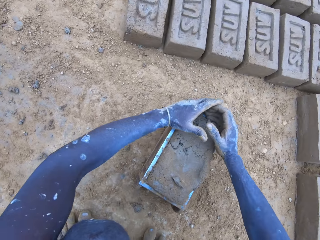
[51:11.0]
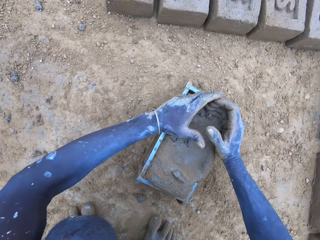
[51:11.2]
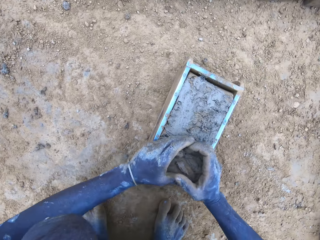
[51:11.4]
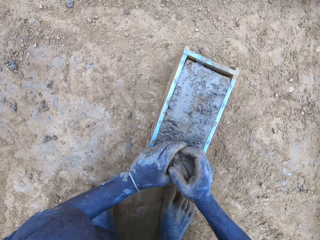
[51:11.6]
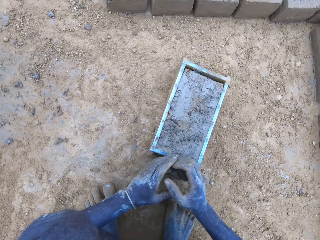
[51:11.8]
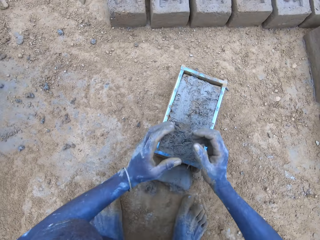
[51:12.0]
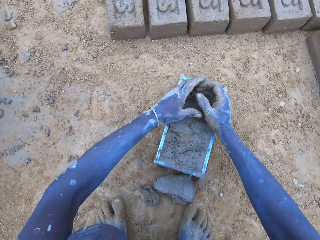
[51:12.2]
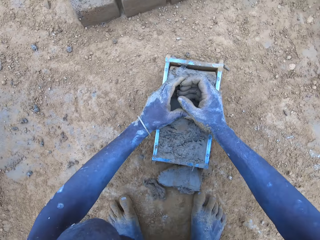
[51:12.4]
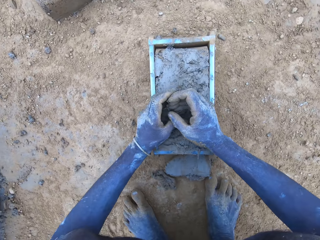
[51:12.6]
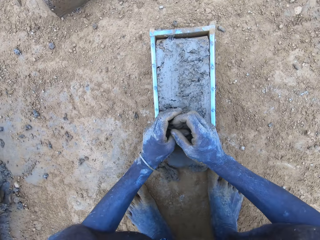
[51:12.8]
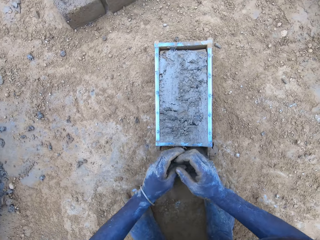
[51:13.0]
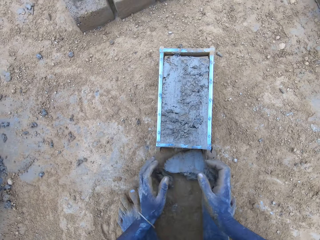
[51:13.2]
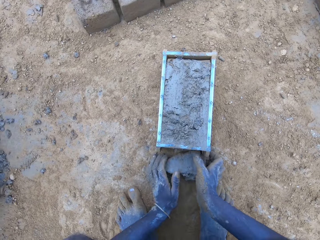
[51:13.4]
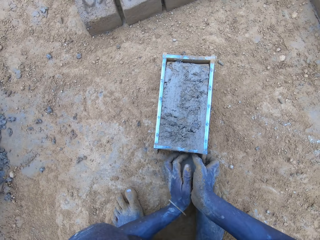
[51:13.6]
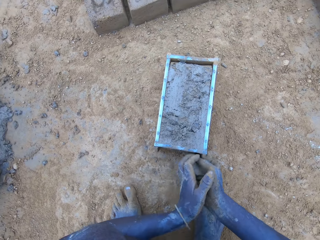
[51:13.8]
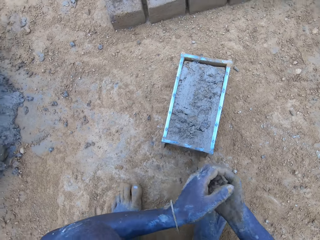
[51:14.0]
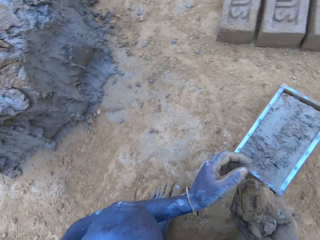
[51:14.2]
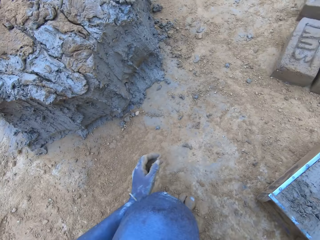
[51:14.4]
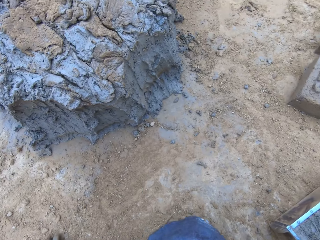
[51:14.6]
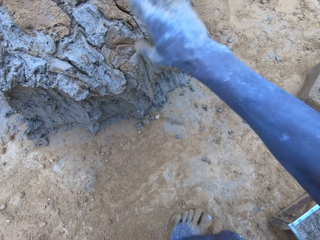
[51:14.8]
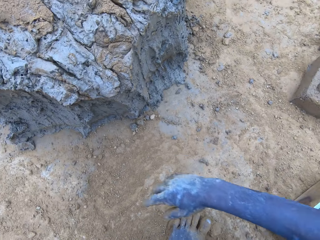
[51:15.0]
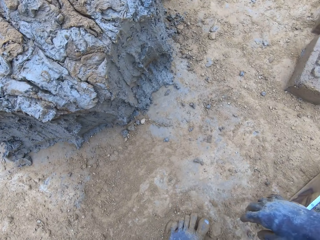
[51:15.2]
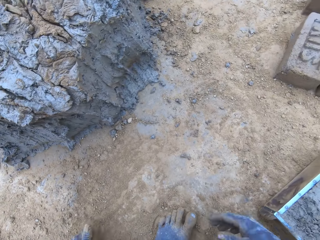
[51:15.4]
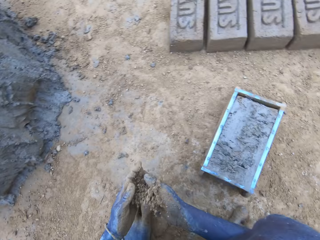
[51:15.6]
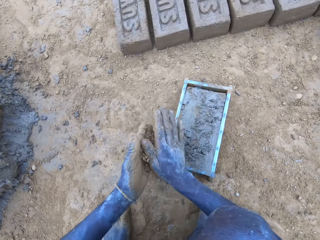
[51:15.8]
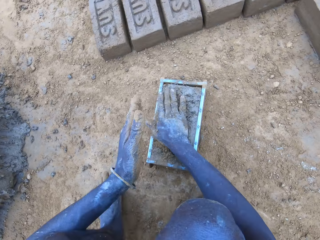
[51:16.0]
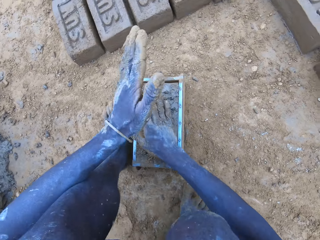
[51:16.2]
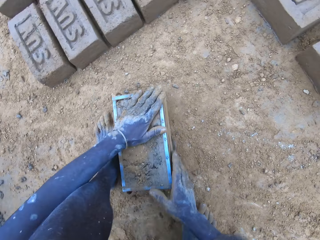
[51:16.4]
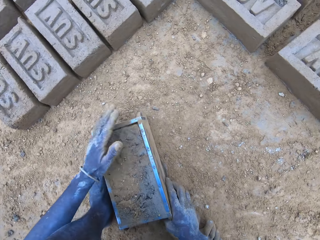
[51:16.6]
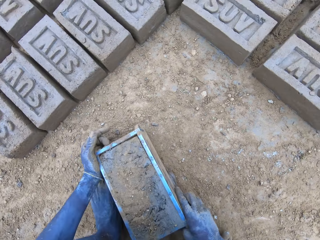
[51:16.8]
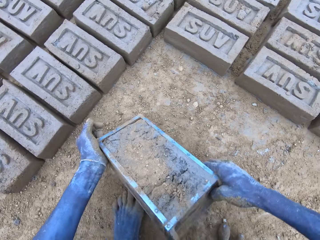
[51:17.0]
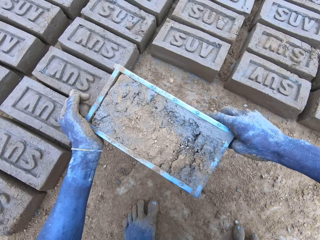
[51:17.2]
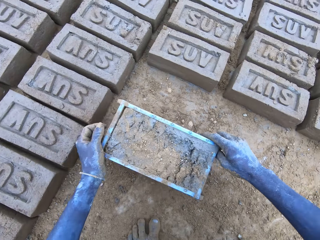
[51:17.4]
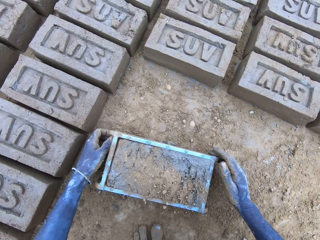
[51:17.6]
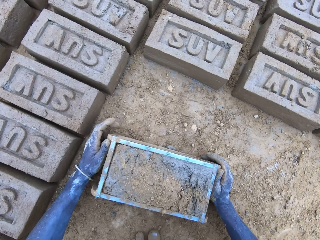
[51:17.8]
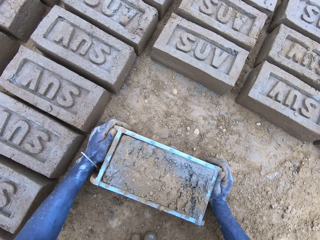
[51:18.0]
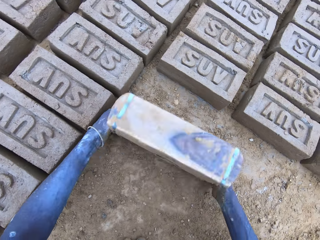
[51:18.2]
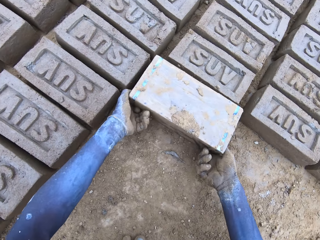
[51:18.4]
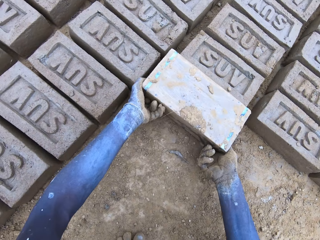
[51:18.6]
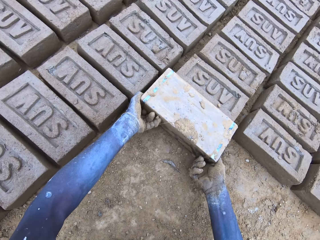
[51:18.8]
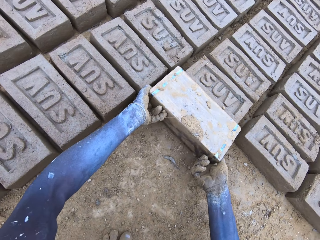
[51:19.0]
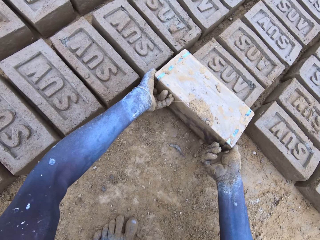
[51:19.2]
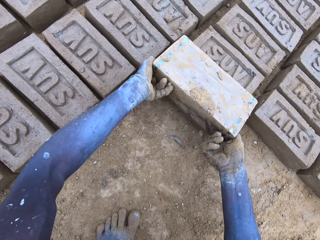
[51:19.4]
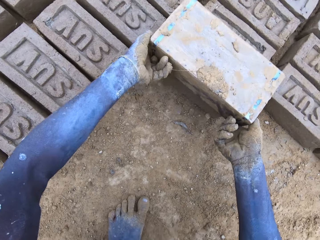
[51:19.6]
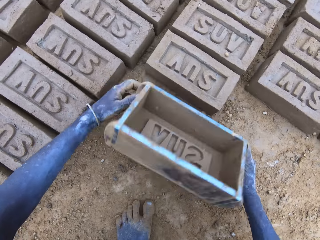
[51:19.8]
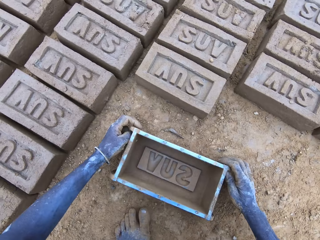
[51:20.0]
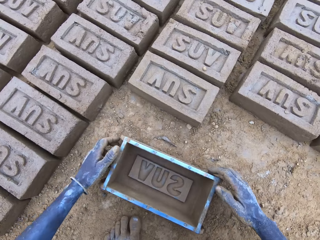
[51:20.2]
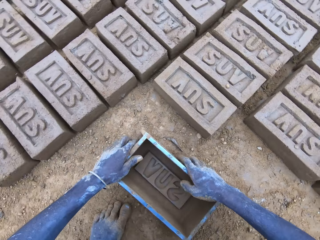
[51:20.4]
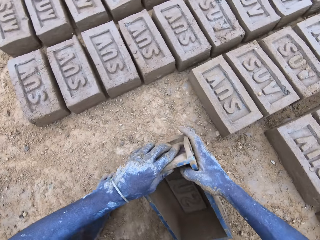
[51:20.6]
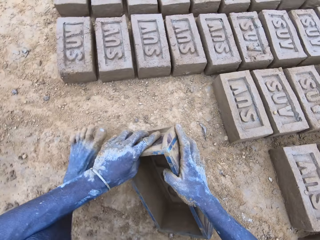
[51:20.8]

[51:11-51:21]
The camera wearer scoops the excess mud on the brickmould. They throw the mud on the pile of mud. They pour the mud in the brickmould on the ground.

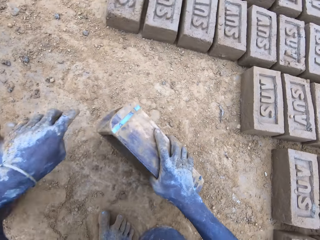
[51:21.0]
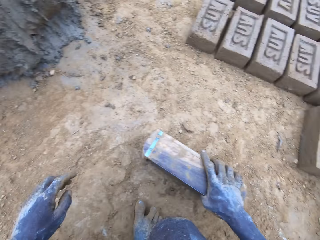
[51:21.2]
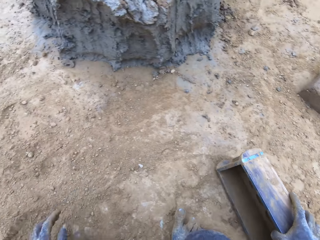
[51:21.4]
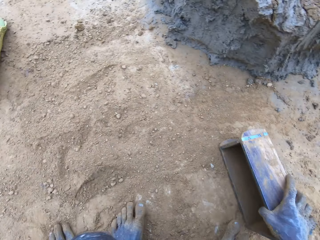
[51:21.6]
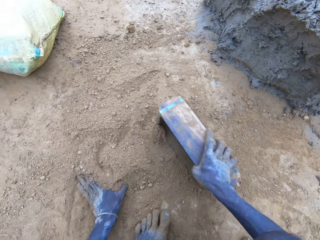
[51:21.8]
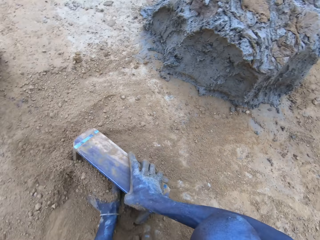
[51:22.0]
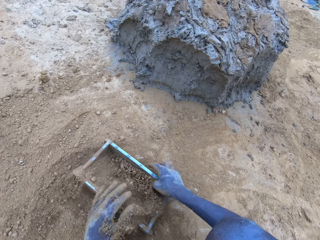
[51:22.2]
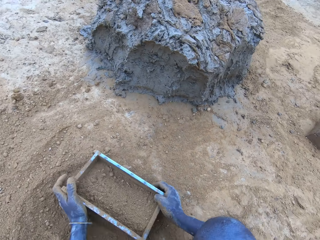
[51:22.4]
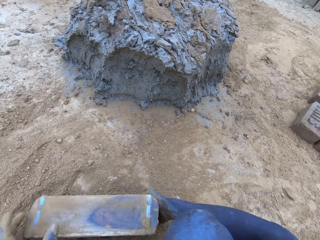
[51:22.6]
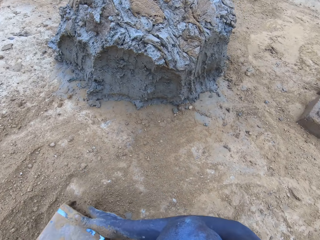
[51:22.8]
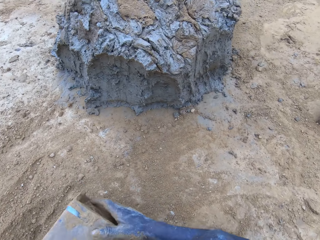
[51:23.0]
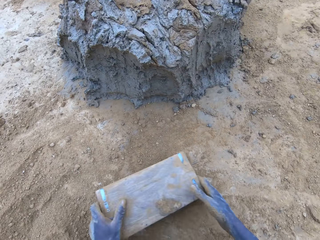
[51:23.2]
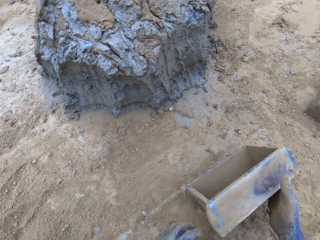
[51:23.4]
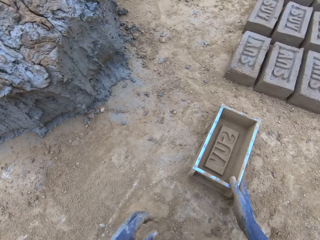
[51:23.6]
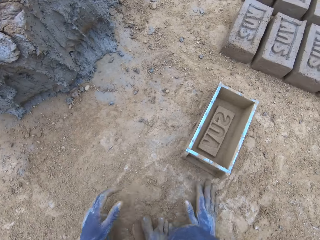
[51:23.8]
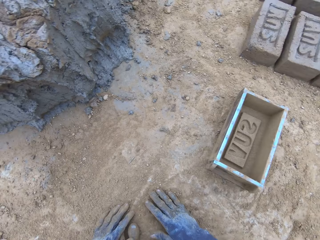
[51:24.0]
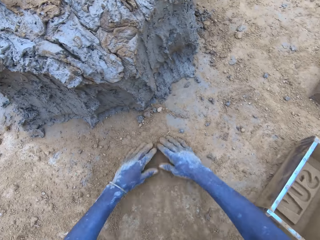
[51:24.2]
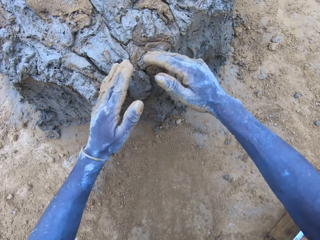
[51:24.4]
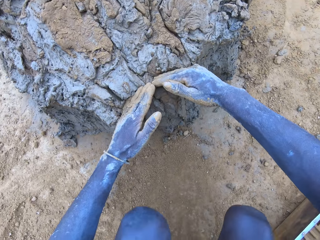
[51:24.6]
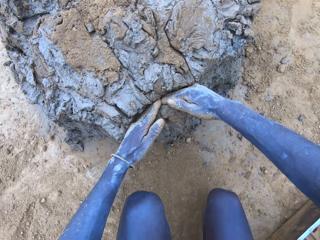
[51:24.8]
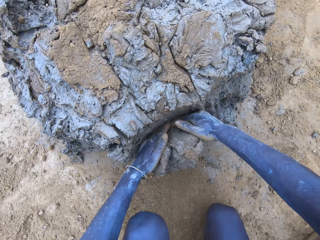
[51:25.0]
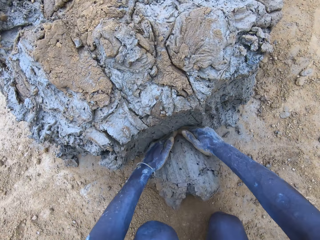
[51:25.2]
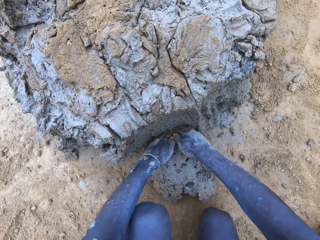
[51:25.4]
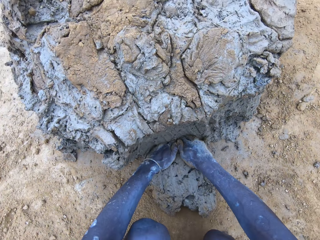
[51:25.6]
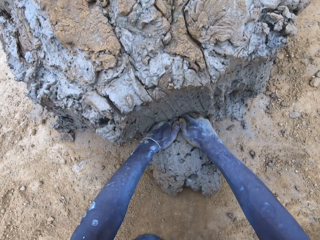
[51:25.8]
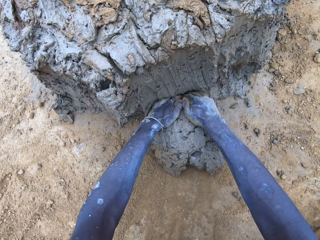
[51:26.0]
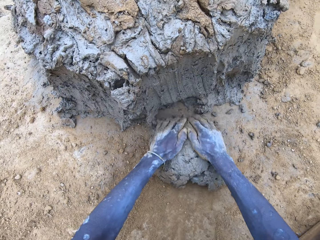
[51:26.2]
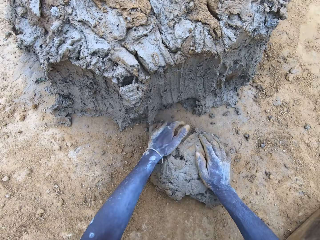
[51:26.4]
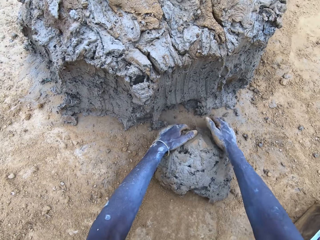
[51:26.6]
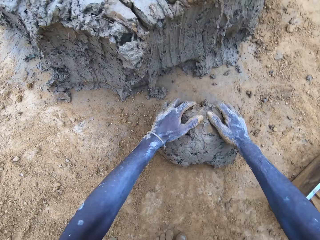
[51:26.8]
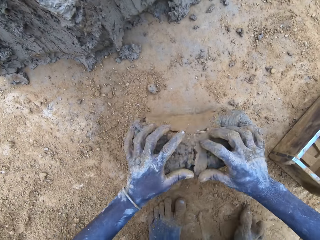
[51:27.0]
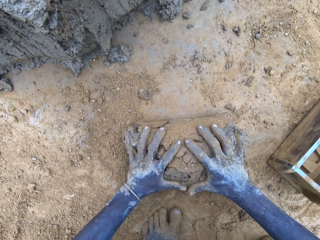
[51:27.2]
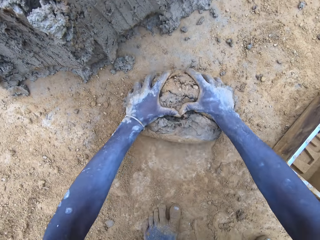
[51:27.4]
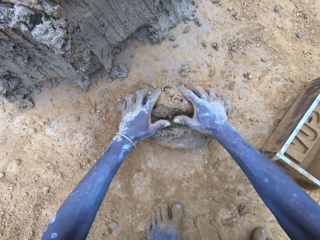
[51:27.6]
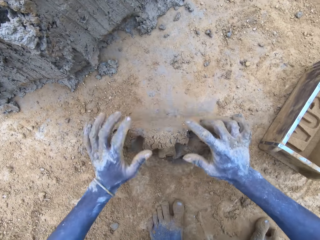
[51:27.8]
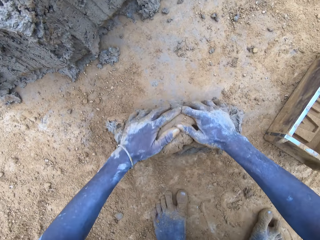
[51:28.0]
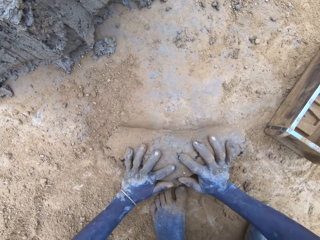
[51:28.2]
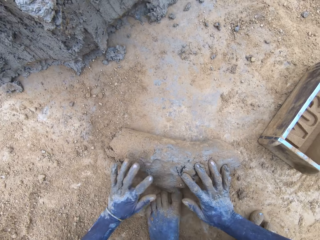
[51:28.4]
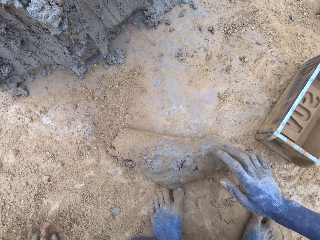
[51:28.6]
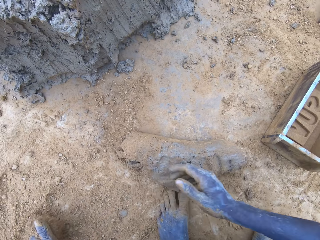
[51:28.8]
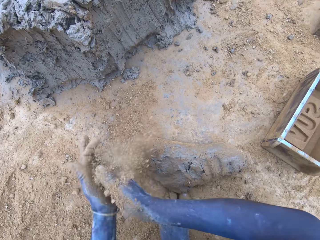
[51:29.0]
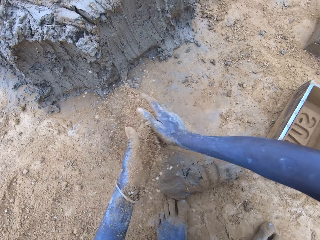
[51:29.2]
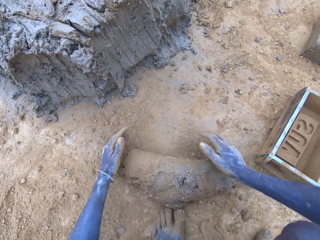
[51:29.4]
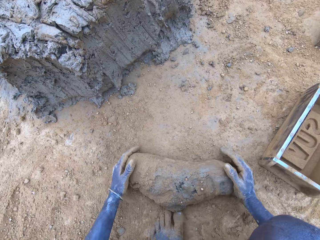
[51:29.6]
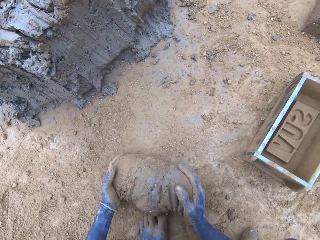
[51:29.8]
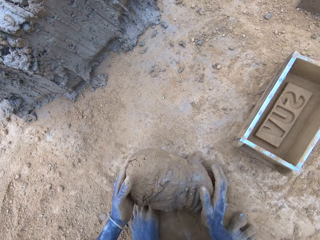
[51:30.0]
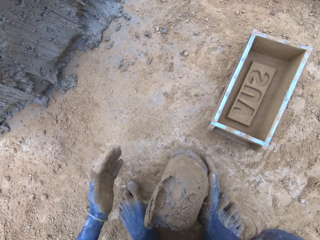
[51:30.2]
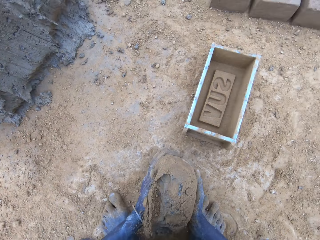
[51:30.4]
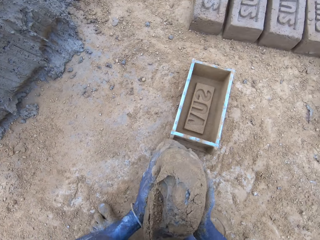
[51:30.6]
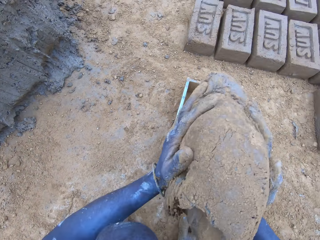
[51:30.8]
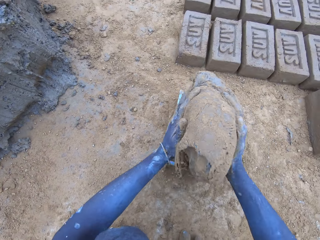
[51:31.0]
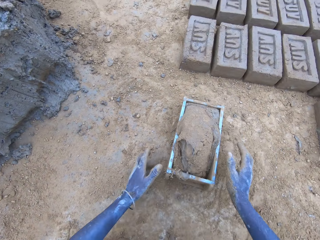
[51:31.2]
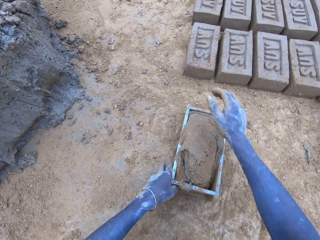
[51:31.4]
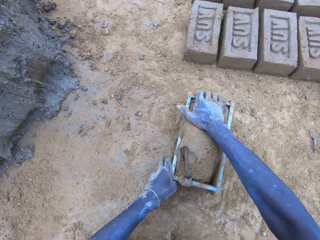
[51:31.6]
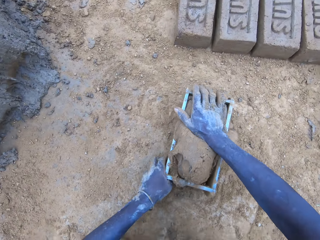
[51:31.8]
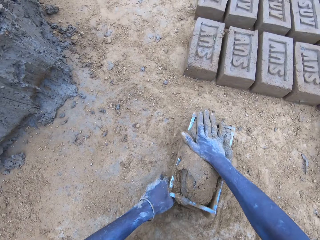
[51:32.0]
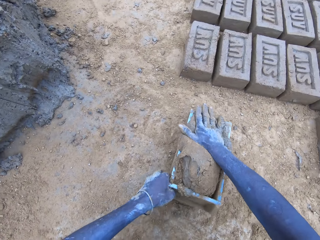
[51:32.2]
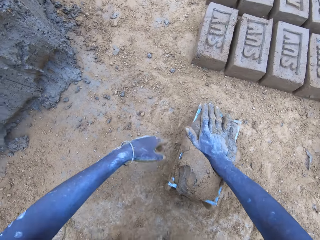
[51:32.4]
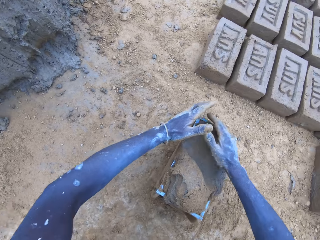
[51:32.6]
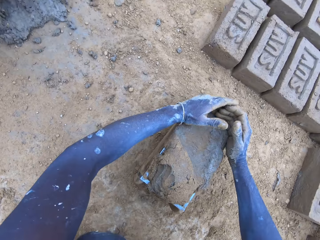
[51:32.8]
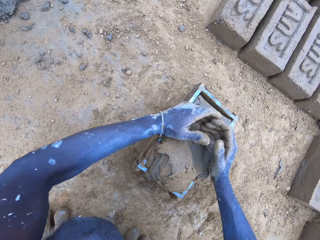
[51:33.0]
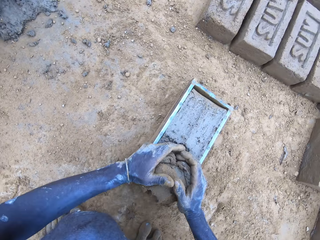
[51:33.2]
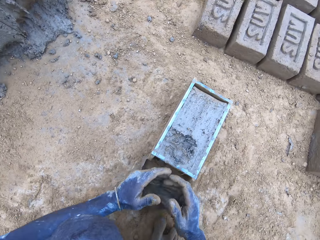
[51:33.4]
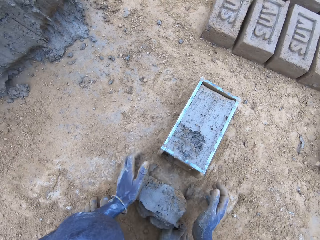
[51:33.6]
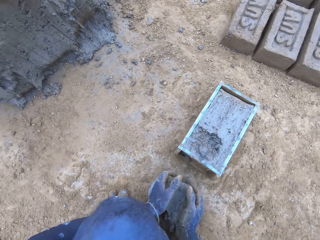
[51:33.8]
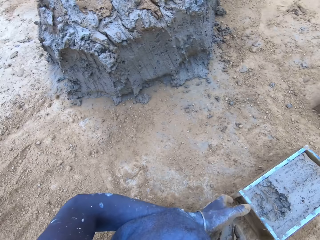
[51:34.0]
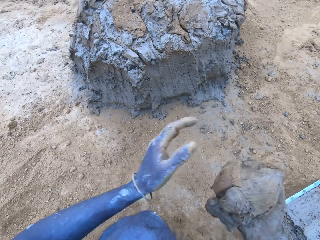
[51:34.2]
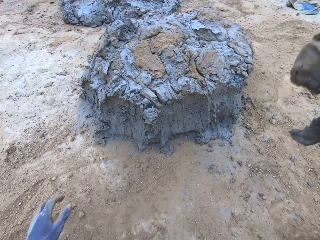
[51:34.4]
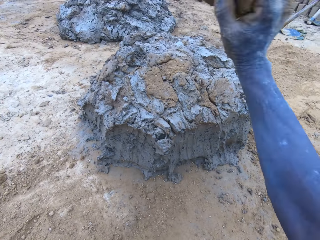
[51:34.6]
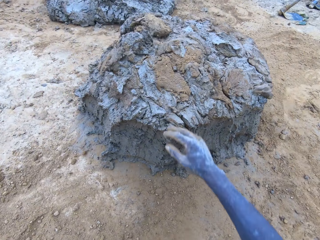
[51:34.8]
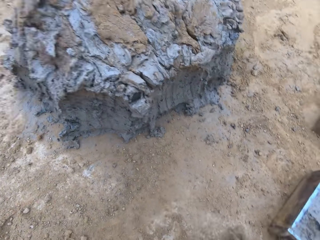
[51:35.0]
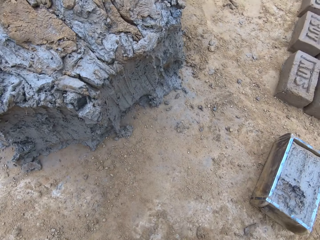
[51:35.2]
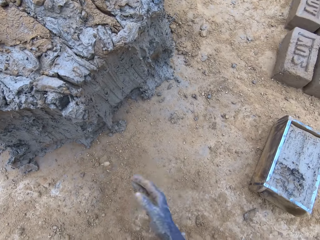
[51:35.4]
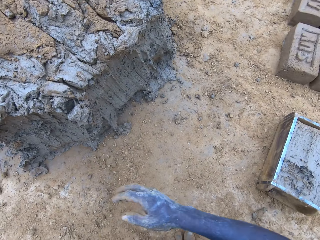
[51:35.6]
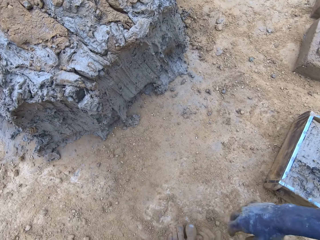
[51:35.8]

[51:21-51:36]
The camera wearer puts soil in the brickmould. They pour the soil from the brickmould. They scoop mud. They put the mud in the brickmould. They scoop the excess mud on the brickmould. They throw the mud on the pile of mud.
